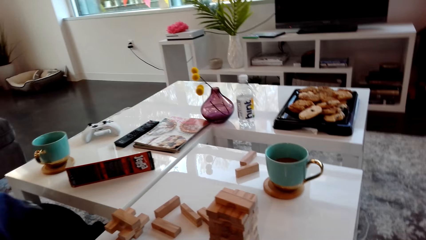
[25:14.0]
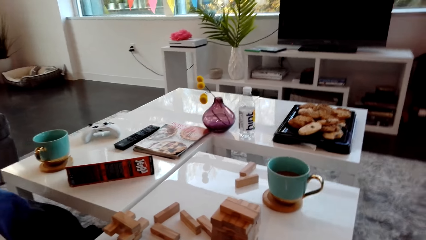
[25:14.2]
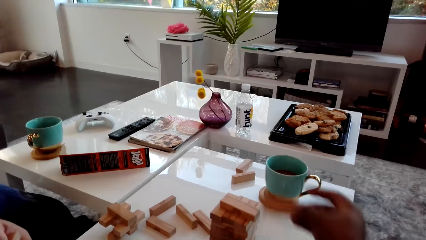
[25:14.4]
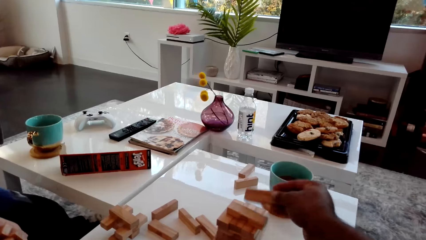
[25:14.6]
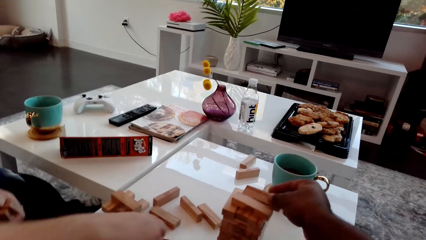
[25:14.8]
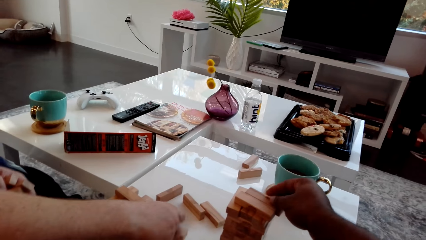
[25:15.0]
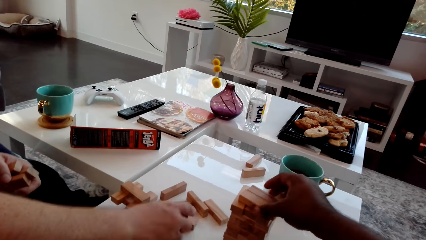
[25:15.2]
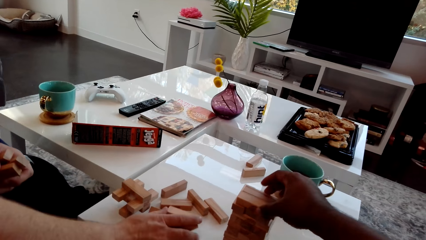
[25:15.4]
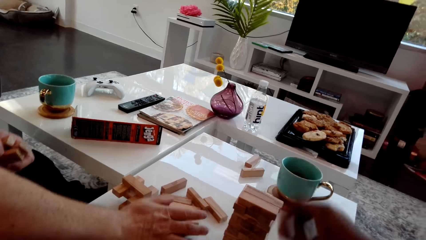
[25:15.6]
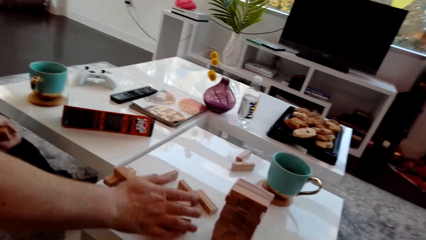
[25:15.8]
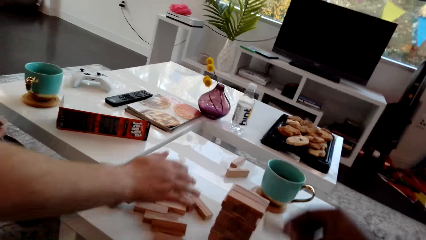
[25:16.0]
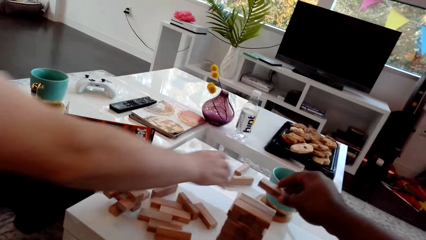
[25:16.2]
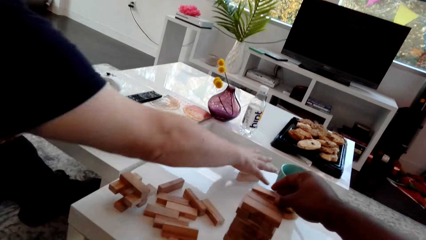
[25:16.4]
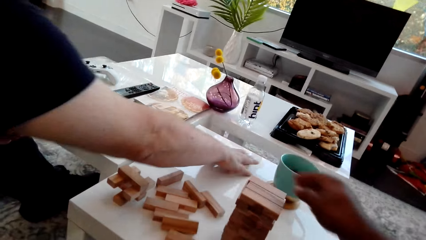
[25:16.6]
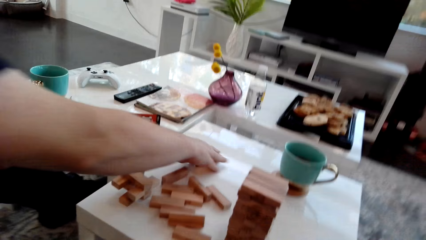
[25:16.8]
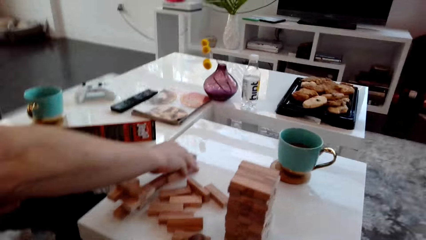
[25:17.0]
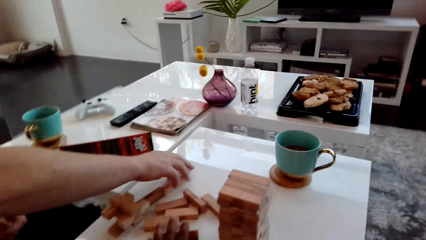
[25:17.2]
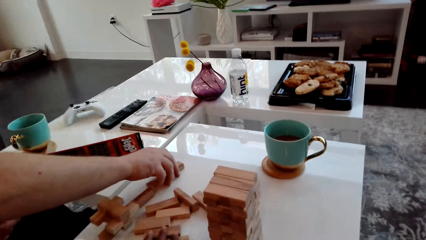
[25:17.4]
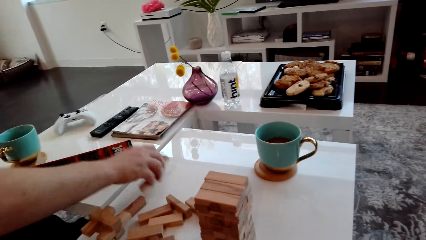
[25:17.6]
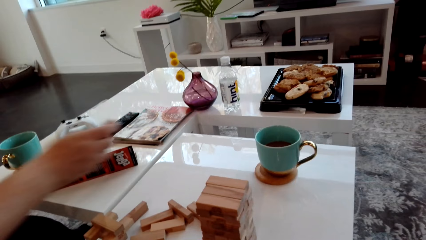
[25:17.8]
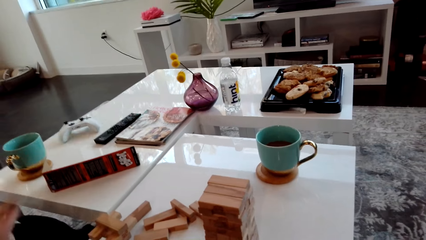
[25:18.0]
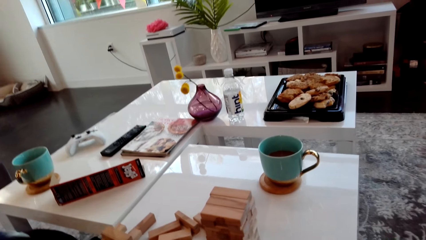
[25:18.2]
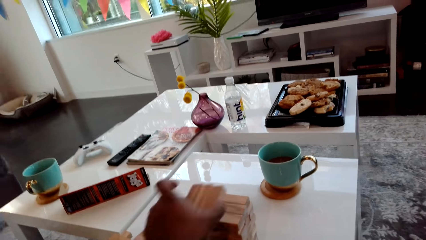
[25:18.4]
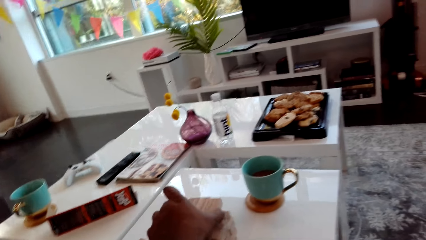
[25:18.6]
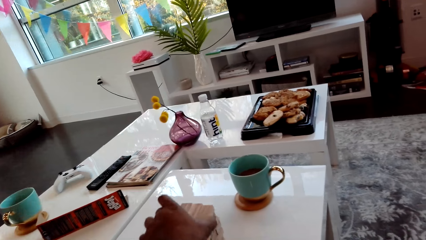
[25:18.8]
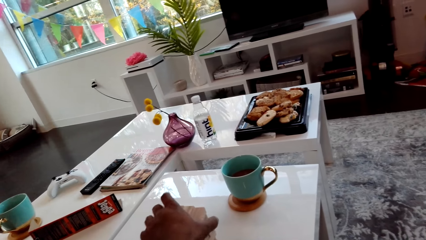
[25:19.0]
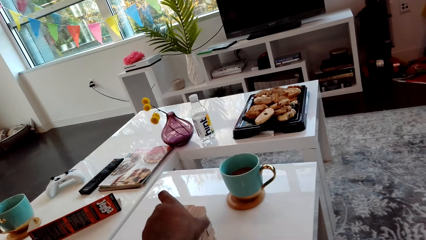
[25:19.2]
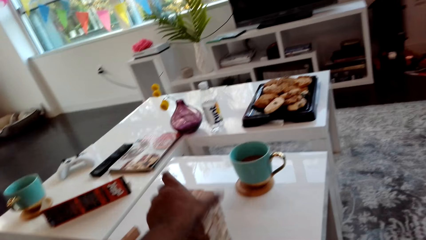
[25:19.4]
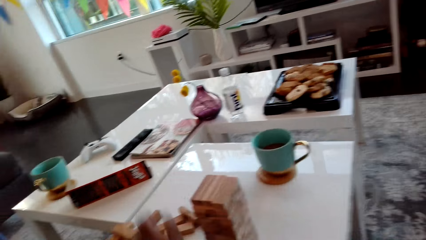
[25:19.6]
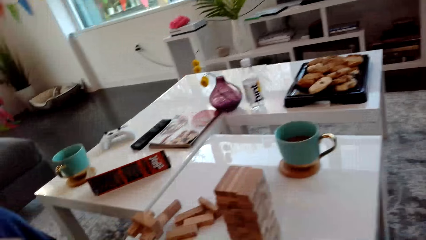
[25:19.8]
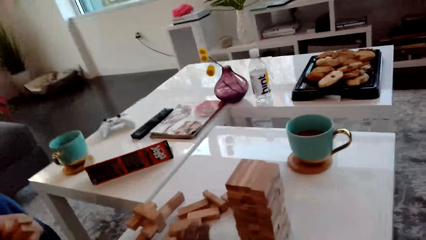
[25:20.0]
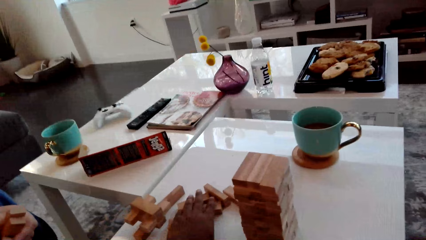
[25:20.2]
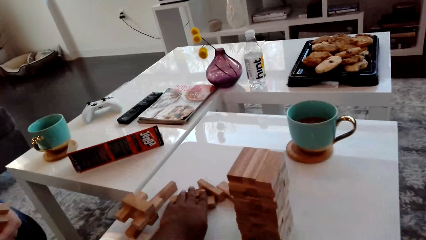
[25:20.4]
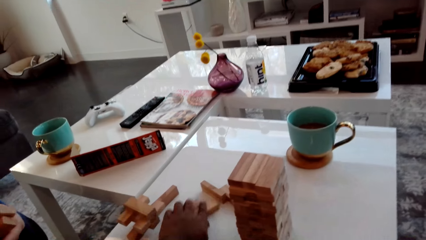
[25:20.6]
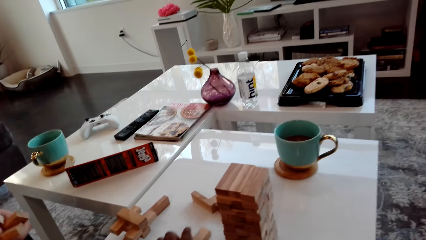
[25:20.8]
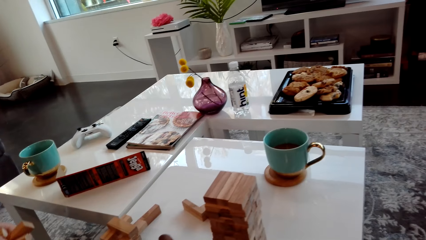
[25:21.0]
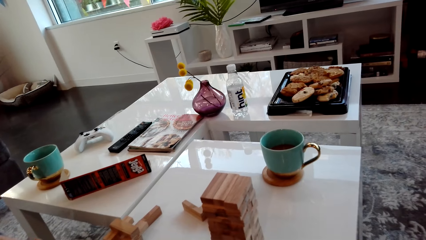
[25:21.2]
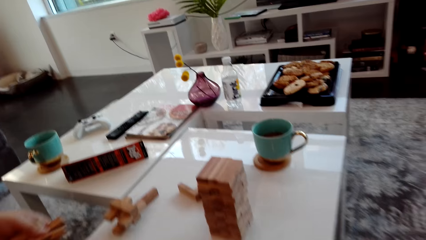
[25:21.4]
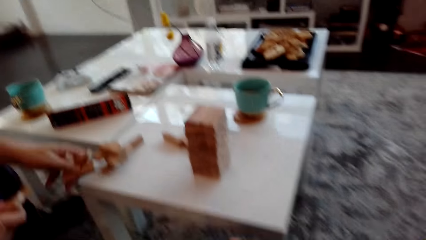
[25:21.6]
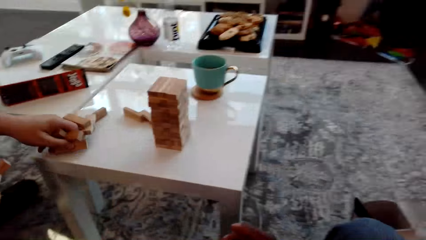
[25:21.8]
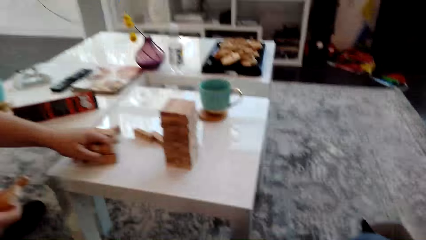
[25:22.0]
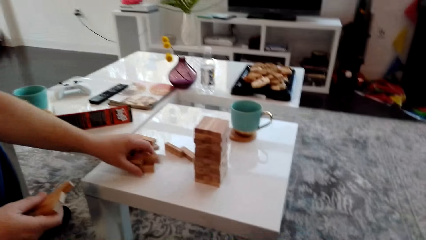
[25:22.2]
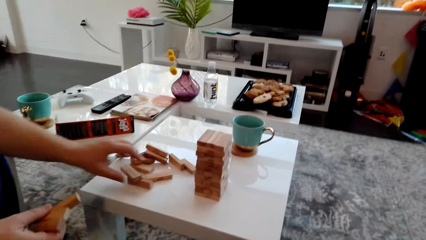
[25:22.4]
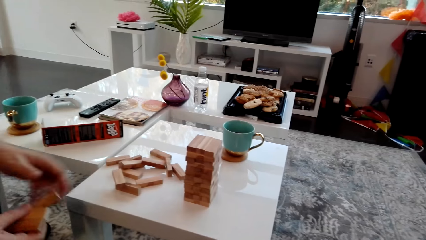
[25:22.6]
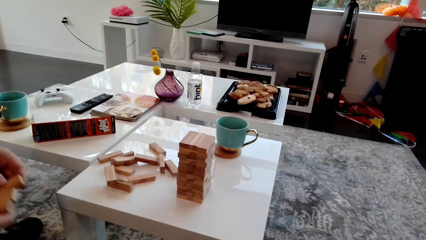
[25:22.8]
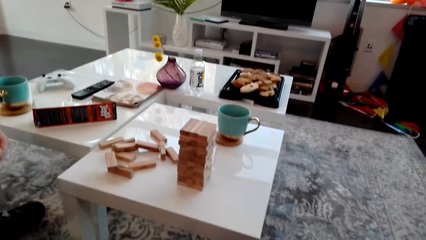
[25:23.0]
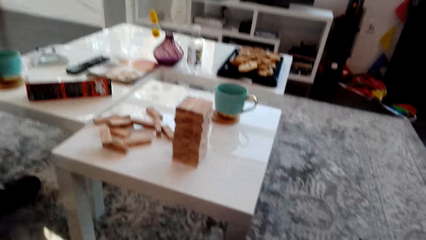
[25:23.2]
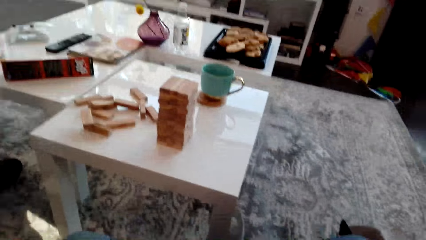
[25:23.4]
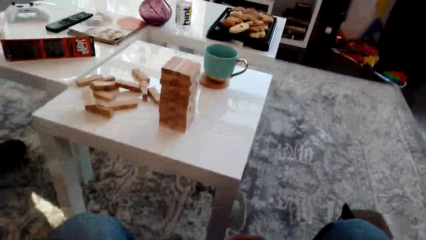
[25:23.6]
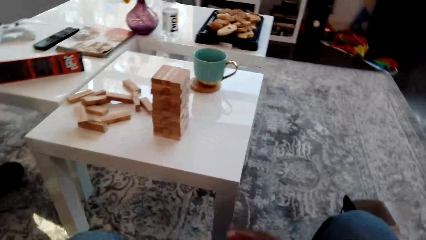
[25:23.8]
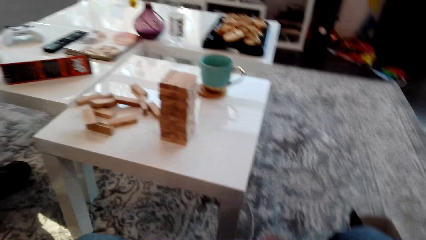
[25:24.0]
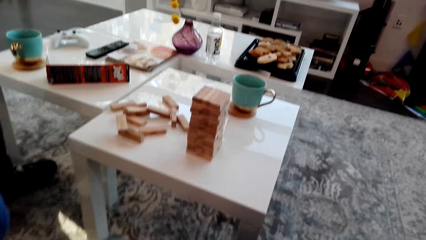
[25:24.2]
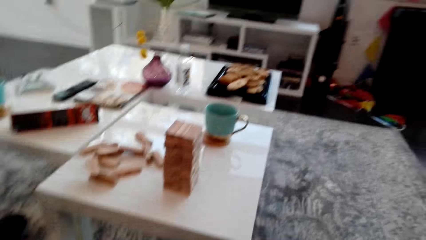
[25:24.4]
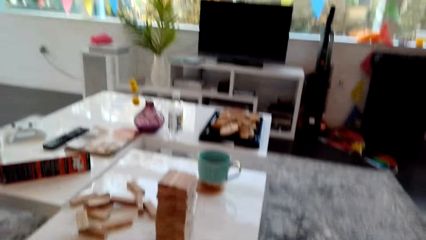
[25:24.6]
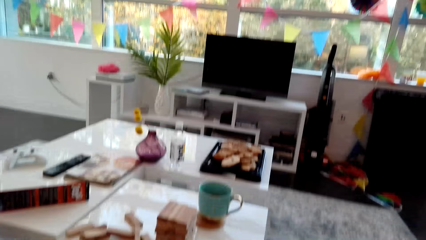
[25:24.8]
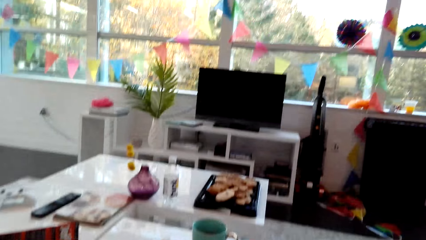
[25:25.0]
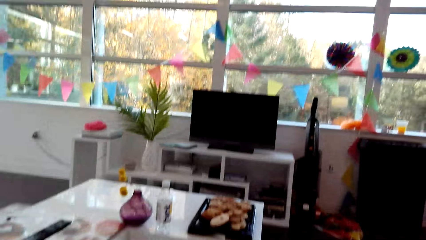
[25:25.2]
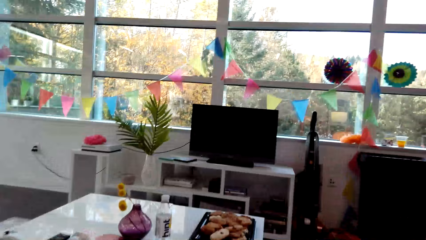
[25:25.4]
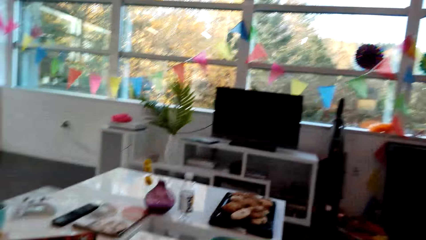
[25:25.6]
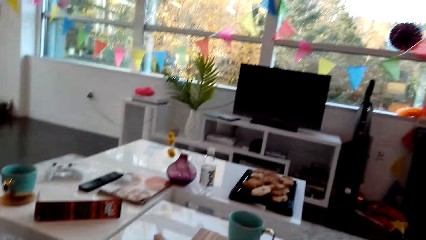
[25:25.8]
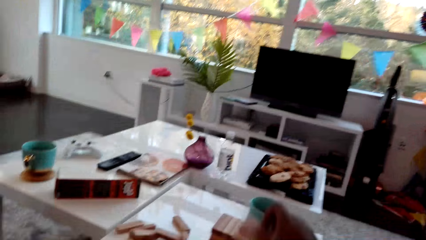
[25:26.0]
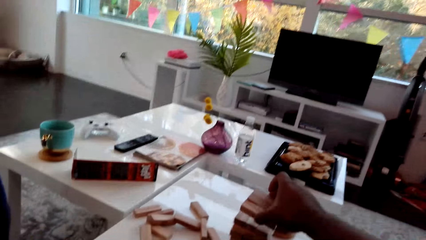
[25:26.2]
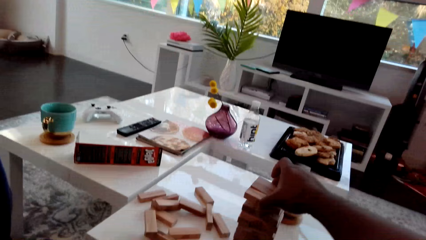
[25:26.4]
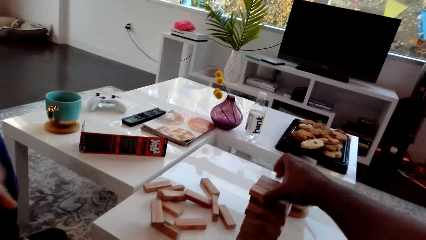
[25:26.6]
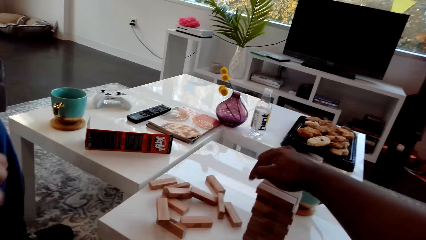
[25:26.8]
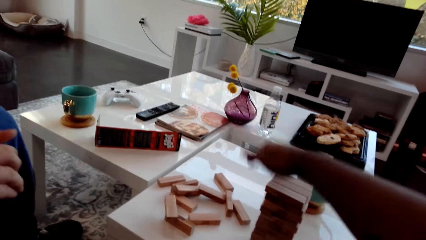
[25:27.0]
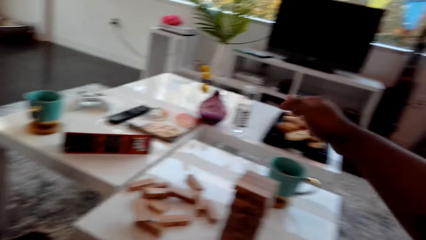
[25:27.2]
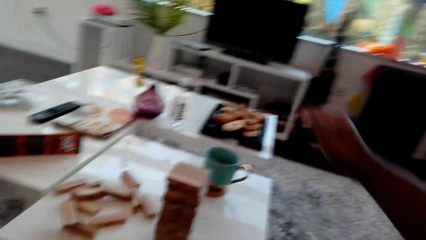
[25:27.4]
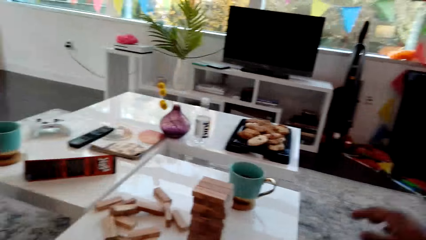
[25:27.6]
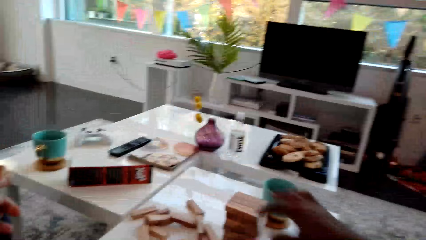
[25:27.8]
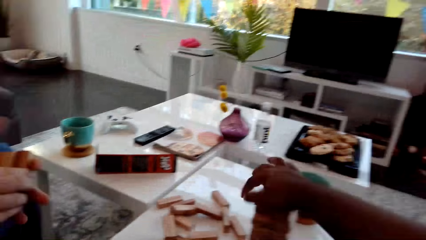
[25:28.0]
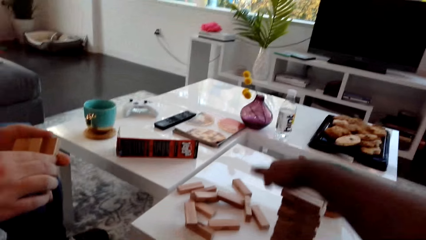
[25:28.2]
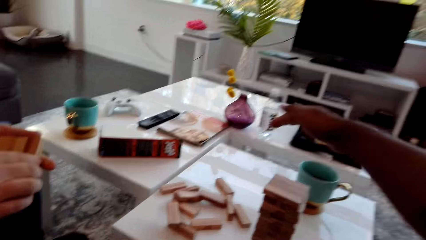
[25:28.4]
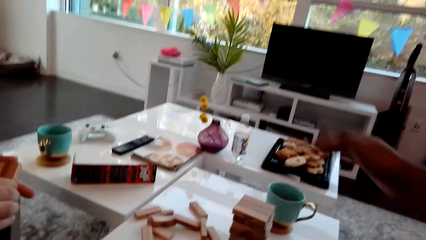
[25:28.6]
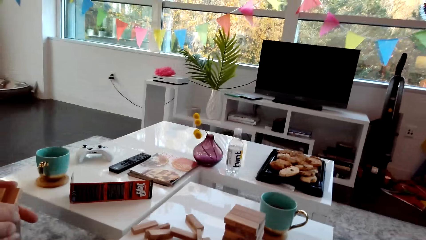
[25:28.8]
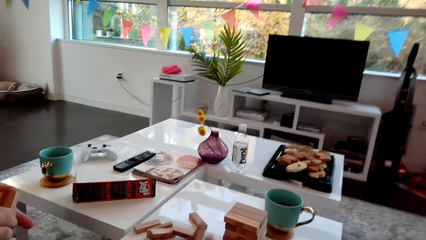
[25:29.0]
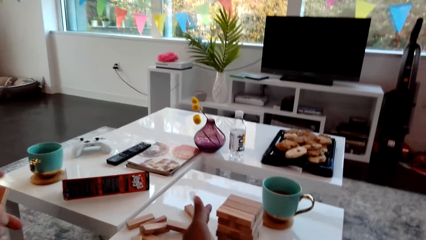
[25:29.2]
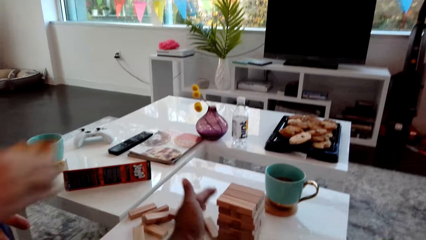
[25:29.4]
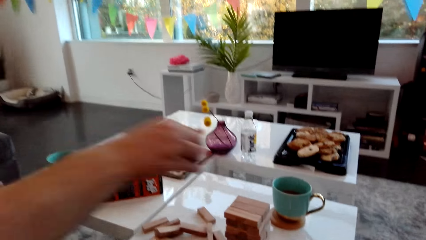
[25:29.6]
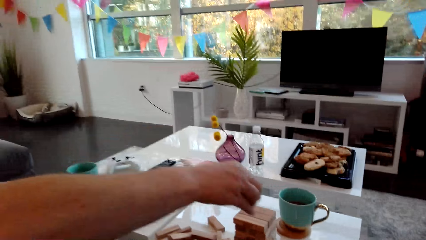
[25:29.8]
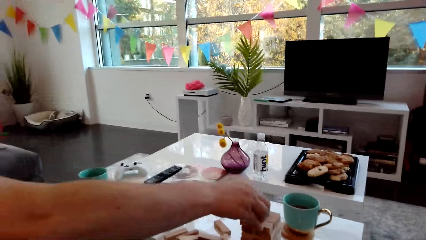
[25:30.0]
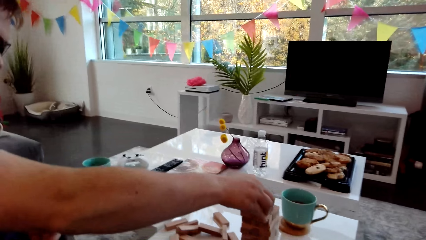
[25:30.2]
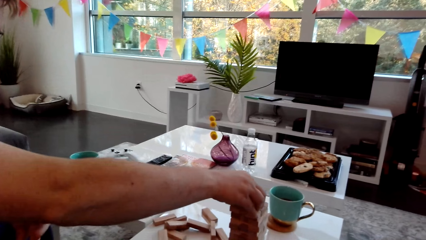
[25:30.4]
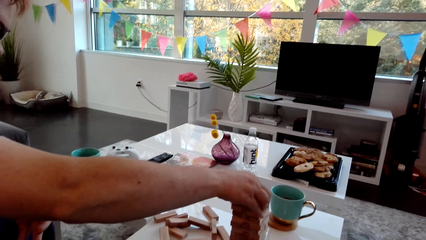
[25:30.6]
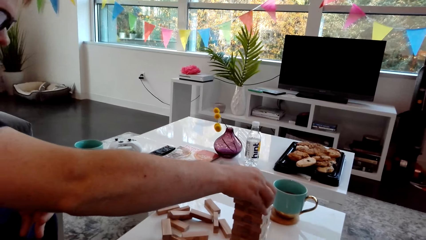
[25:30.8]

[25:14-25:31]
The man puts the wooden blocks on the table and pulls the wooden blocks on the table. The camera wearer picks the wooden blocks from the table. They place the wooden blocks on the block tower. They pick the wooden blocks from the table. The man puts the wooden blocks on the table. The camera wearer places the wooden blocks on the block tower. They point at the wooden block tower. They arrange the blocks. The man places the wooden blocks on the block tower.
